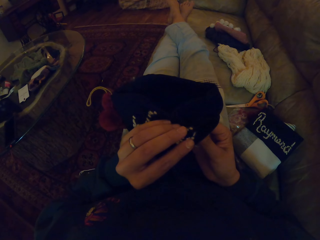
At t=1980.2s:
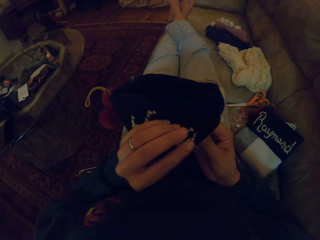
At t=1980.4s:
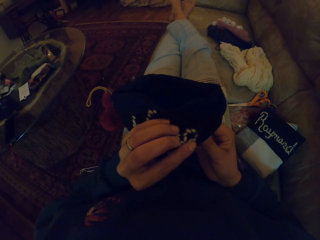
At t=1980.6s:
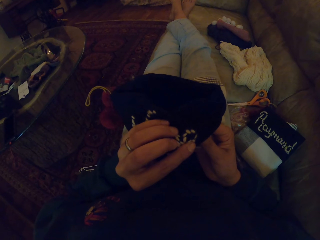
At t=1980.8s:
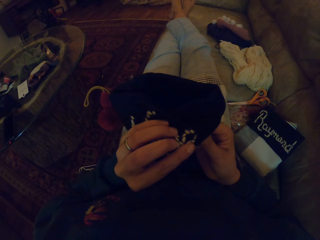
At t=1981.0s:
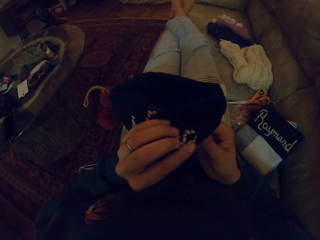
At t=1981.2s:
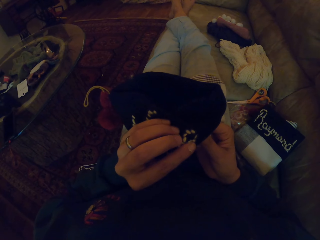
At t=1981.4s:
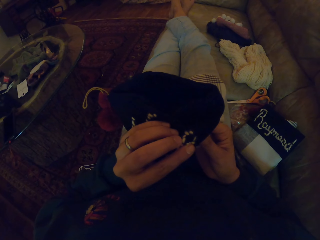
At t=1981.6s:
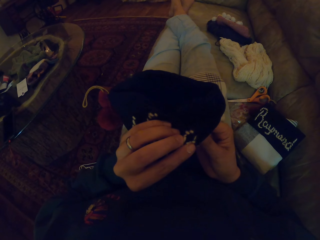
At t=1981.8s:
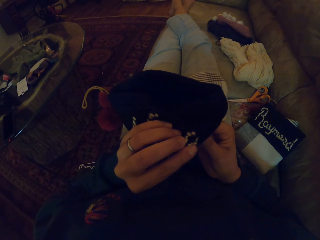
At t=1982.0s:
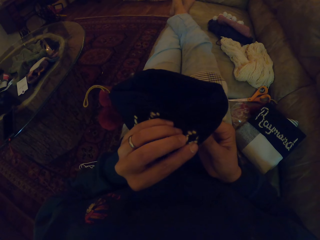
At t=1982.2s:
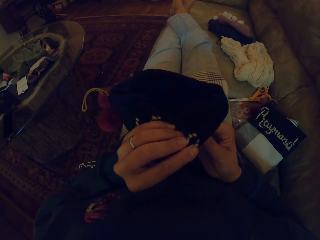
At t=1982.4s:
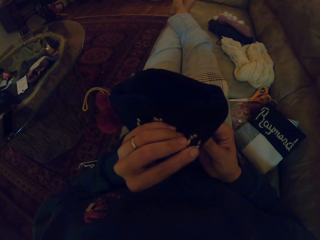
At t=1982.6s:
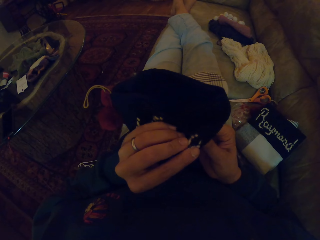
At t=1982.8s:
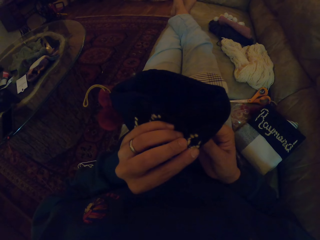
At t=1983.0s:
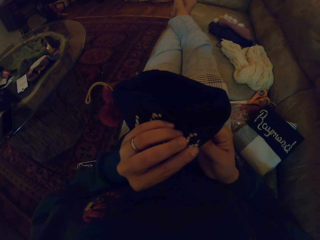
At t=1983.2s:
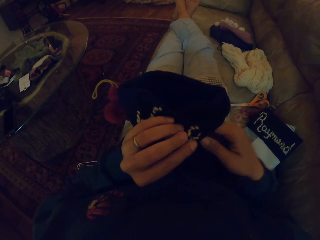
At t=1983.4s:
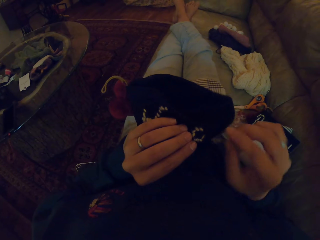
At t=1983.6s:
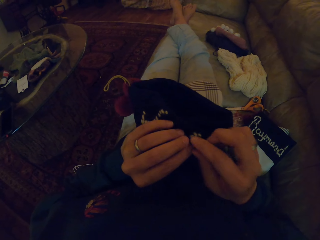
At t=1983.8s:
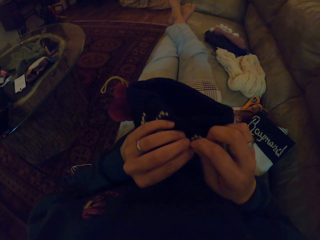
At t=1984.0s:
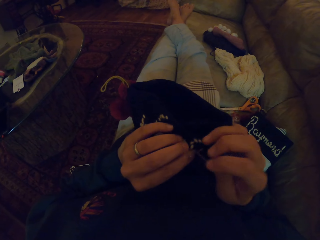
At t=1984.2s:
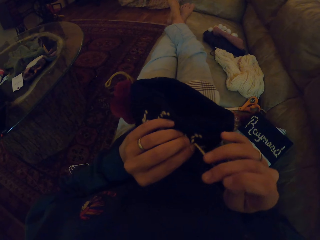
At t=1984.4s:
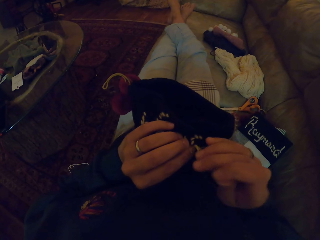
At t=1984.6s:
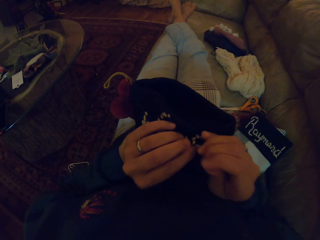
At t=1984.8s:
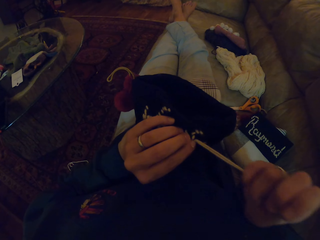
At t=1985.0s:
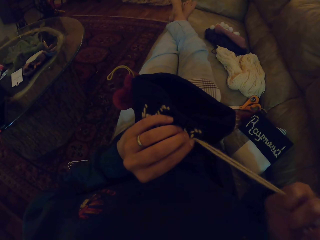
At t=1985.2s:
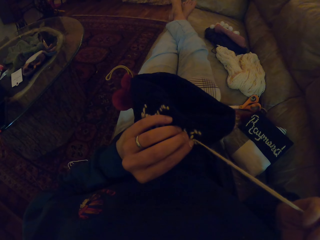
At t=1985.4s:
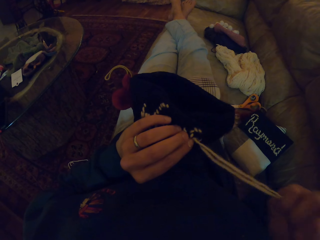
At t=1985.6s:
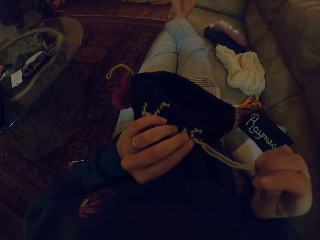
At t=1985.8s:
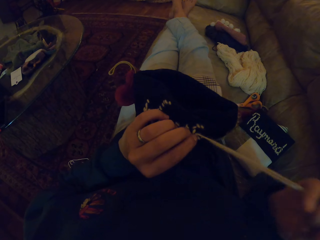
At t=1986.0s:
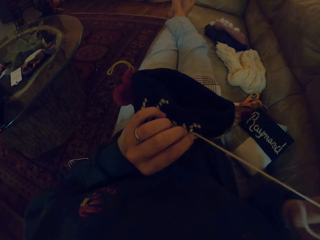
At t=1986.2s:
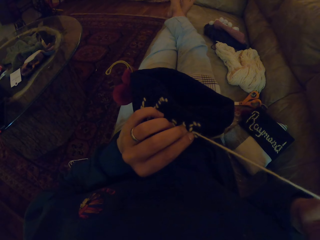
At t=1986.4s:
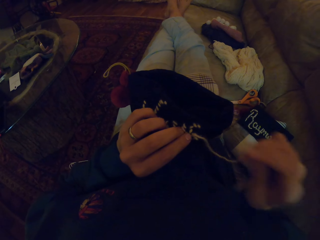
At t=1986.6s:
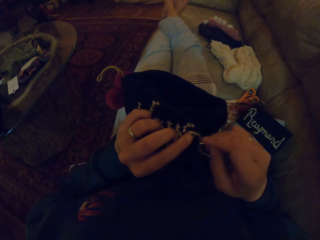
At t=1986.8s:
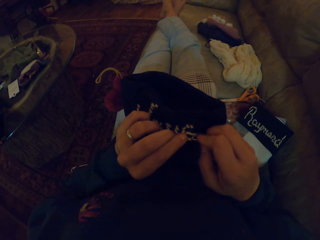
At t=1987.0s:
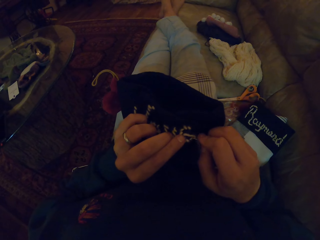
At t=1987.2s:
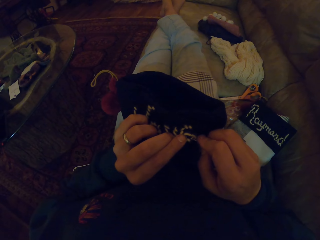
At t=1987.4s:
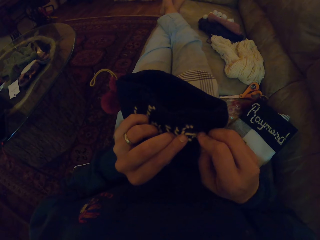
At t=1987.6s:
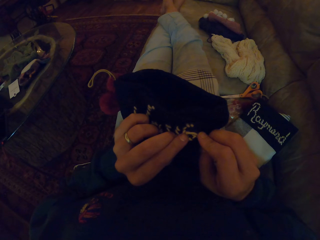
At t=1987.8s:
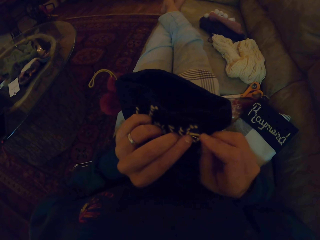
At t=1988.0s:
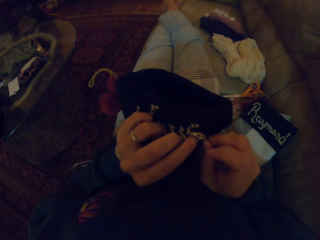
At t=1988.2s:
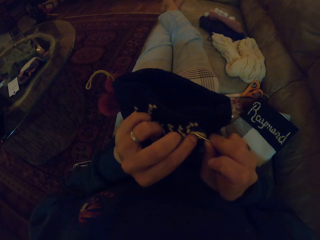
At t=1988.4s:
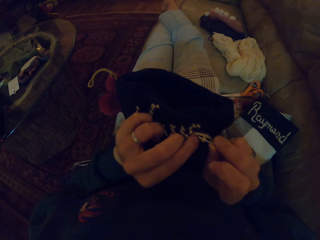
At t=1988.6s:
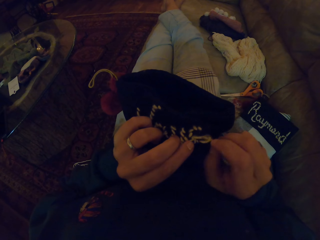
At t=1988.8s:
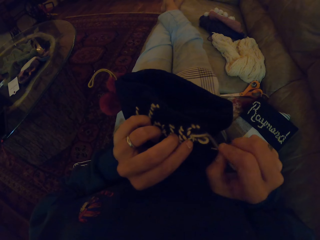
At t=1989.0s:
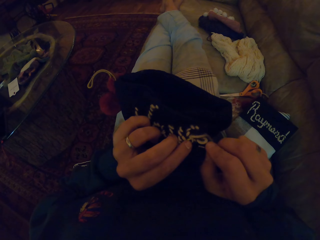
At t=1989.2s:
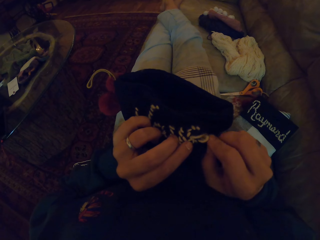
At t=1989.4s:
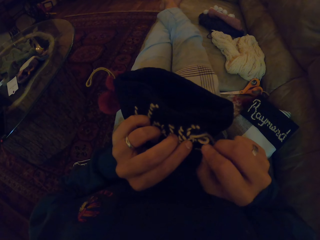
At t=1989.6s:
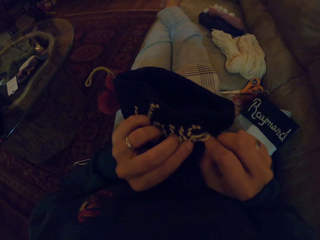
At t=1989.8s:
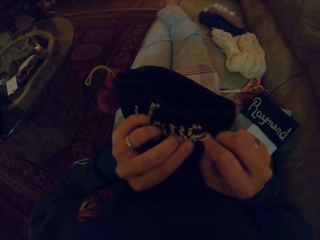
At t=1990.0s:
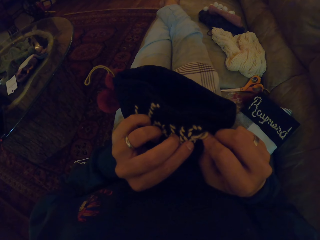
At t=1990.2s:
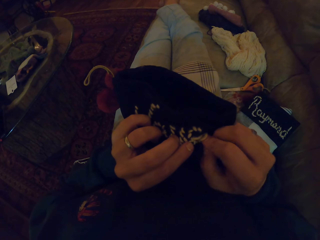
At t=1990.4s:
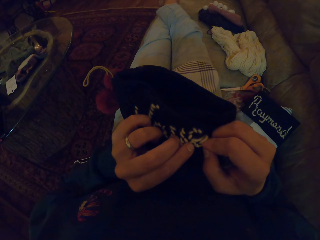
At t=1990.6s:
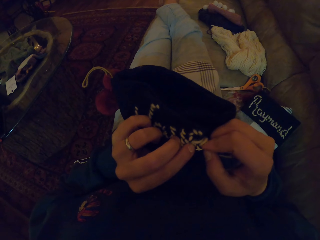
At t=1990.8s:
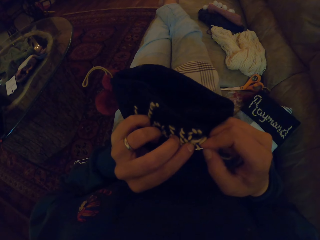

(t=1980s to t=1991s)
The camera wearer sews a piece of cloth with a needle. They pull the thread. They adjust the thread with the needle.

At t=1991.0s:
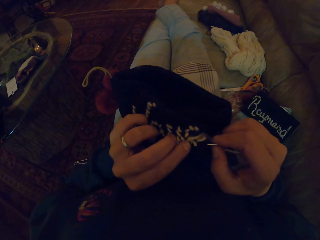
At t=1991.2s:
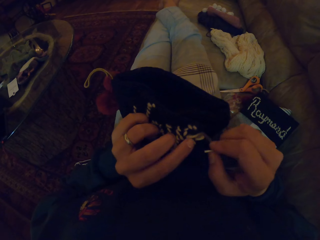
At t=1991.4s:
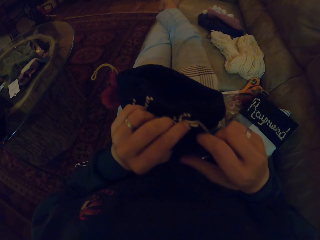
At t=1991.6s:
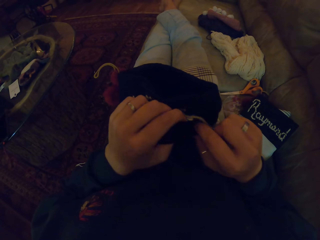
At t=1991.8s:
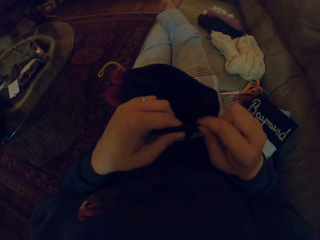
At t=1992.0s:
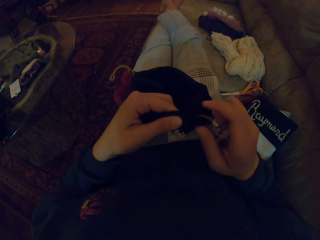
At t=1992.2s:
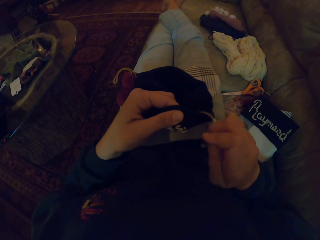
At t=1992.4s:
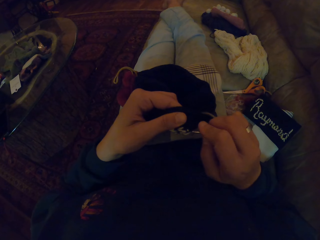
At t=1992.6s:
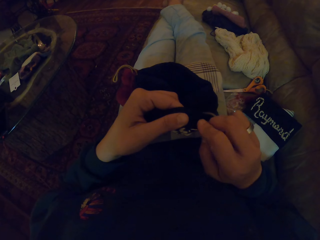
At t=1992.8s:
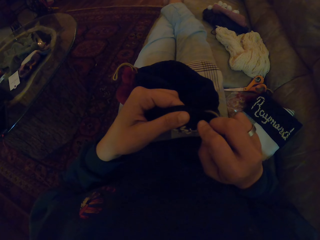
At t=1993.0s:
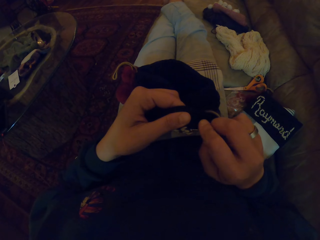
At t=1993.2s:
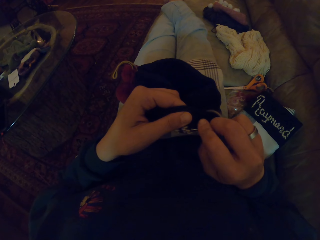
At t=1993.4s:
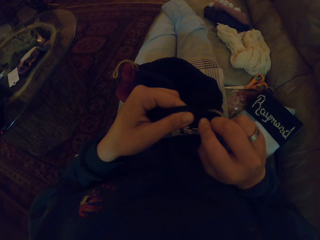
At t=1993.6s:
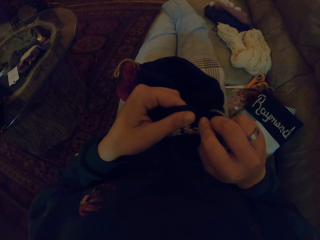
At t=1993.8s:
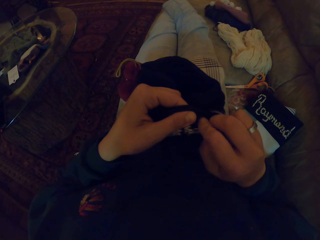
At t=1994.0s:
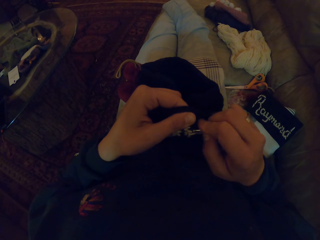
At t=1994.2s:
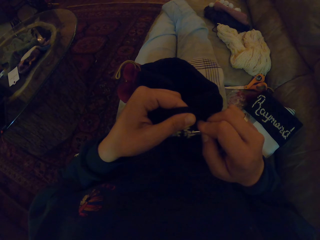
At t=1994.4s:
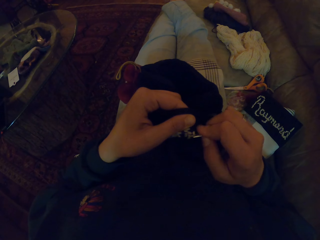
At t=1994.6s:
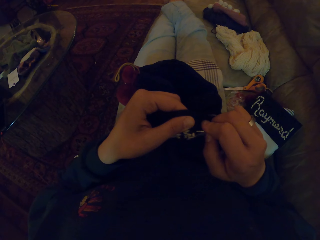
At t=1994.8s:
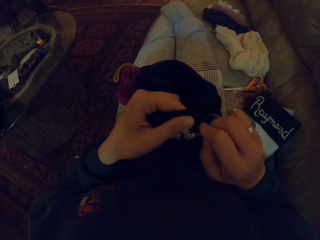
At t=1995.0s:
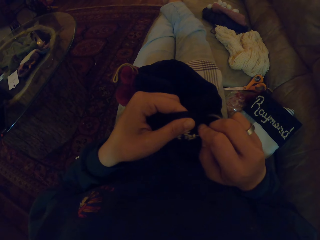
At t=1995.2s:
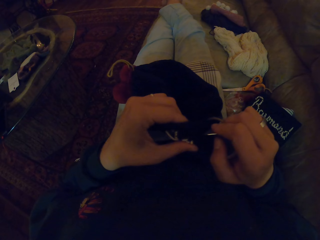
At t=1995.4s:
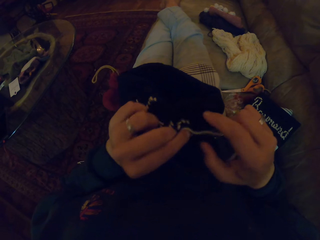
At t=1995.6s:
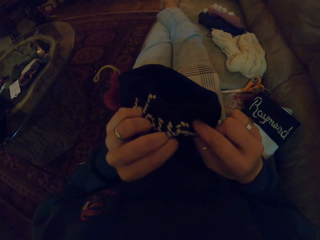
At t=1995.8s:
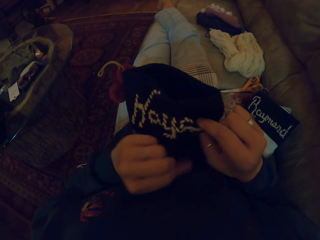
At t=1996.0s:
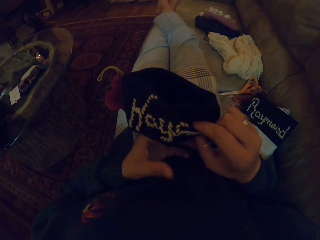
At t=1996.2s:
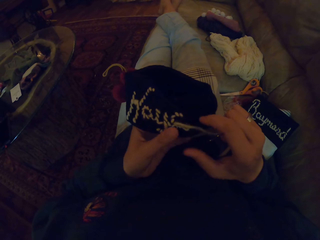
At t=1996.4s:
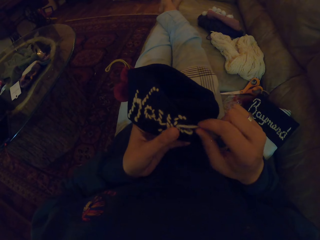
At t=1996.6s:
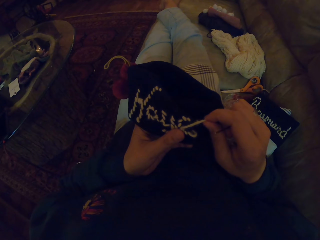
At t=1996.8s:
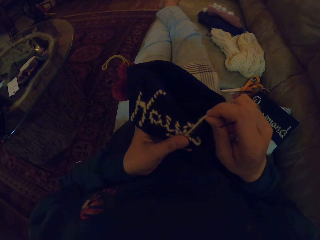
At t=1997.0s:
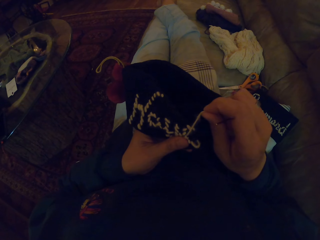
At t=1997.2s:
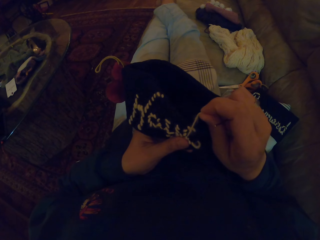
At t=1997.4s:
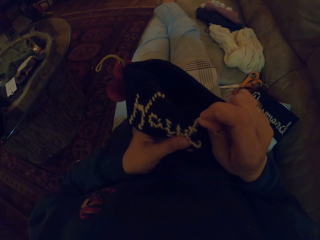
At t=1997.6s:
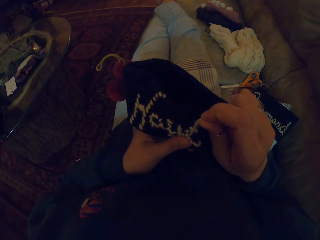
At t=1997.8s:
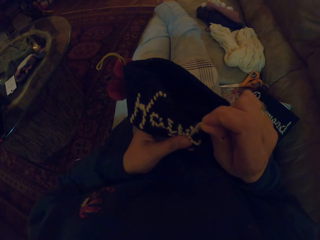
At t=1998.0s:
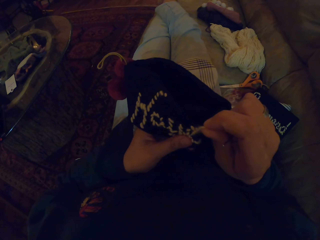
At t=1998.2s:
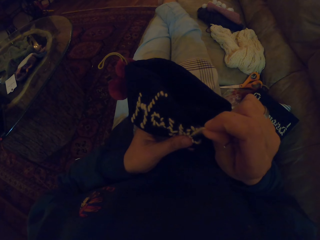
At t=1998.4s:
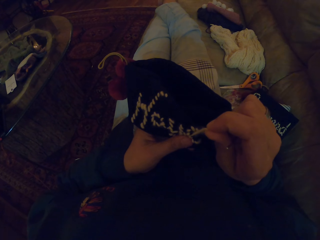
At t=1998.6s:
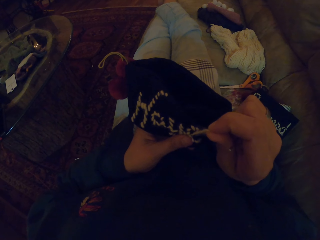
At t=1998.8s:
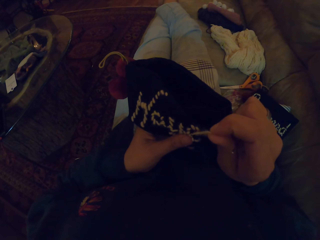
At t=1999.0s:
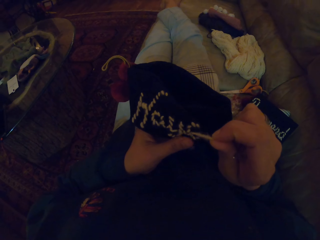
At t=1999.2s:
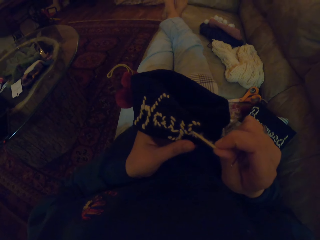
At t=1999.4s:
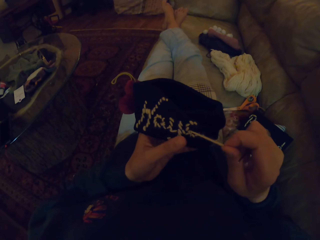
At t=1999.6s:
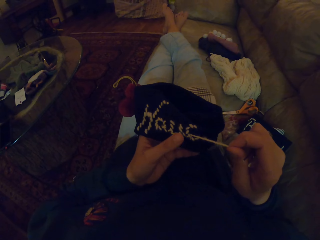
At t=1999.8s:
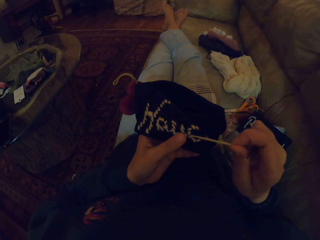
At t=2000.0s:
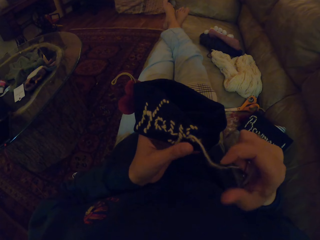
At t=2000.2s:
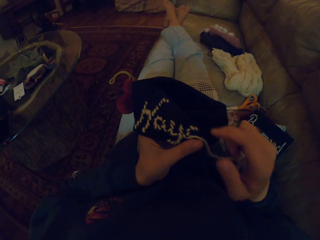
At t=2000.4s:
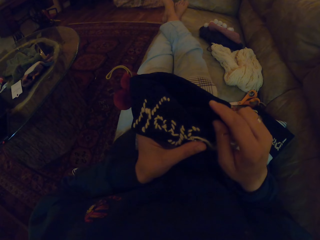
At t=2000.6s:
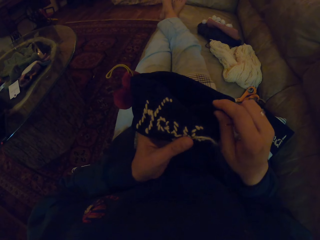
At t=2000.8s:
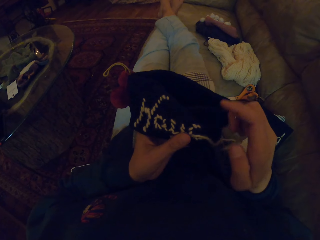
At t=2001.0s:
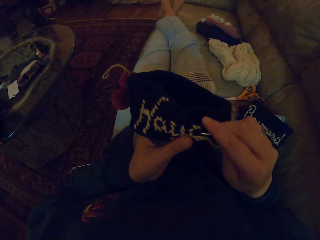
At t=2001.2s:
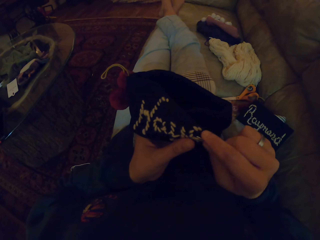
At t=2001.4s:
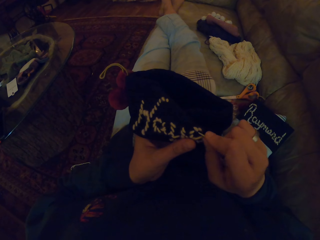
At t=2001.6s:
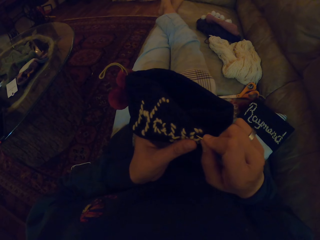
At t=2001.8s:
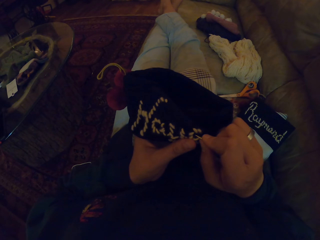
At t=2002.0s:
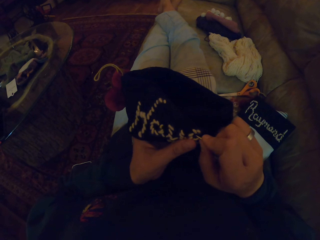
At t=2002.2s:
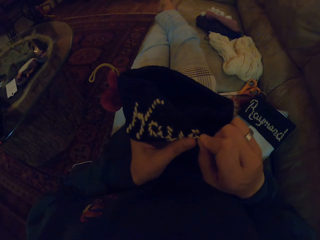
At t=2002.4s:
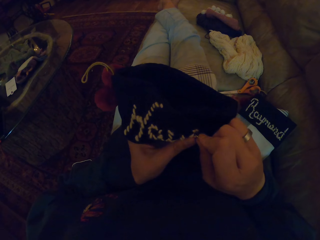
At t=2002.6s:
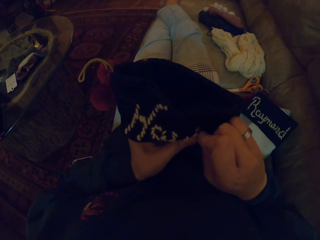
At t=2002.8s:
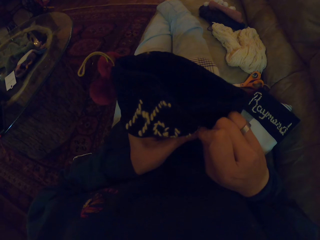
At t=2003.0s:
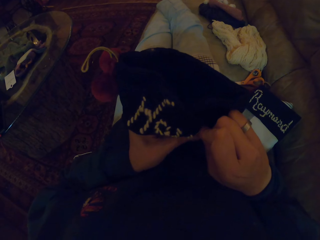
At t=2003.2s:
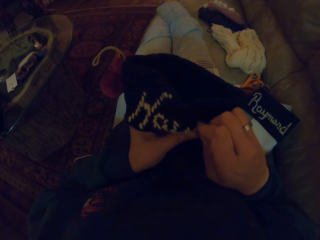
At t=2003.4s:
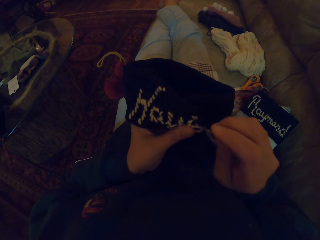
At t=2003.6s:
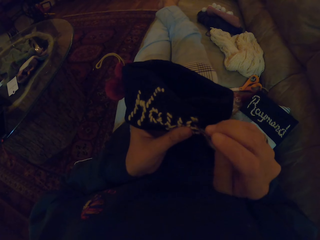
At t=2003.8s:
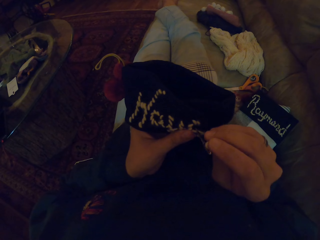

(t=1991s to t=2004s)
The camera wearer turns the cloth. They adjust the thread with a needle. They pull the thread.
